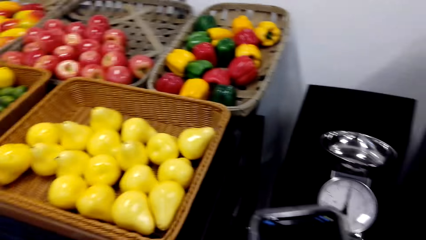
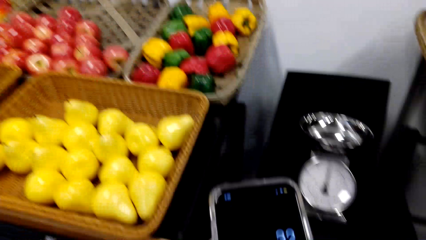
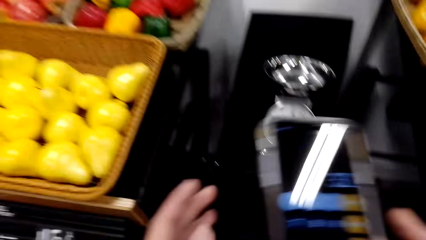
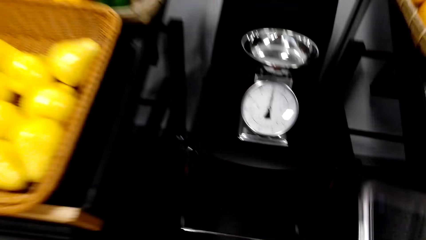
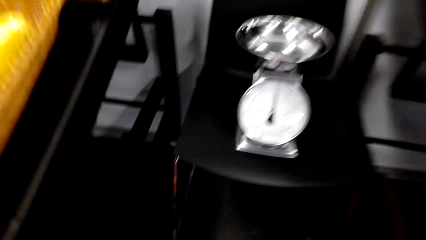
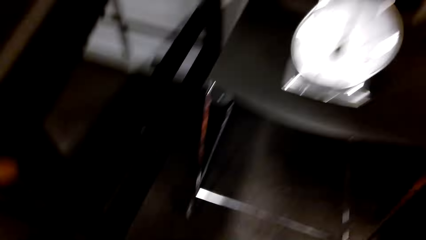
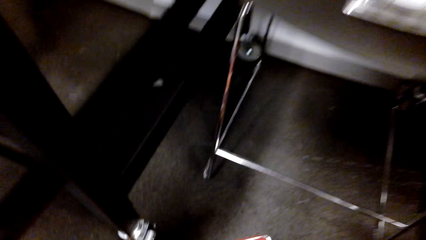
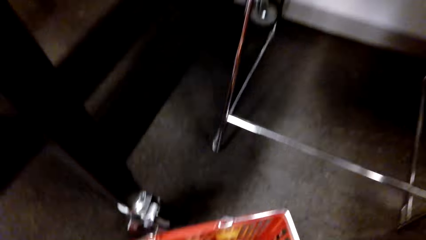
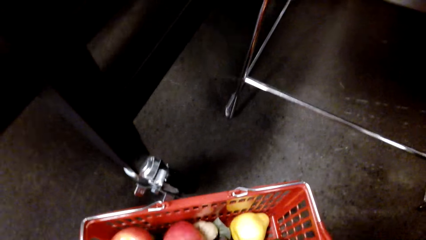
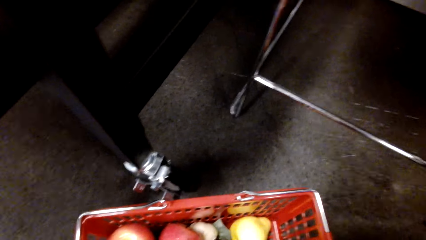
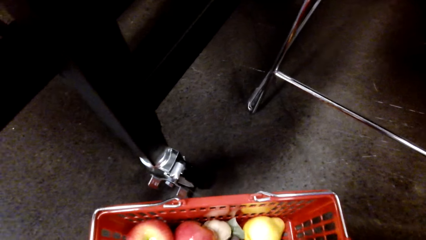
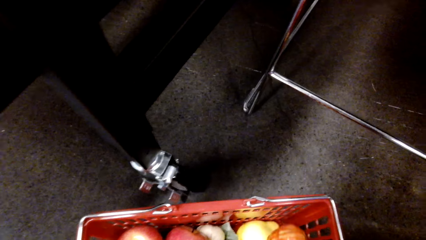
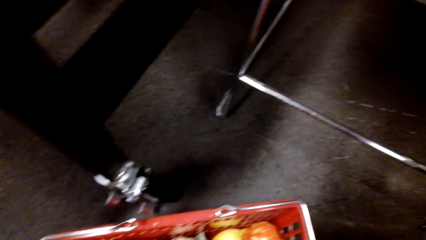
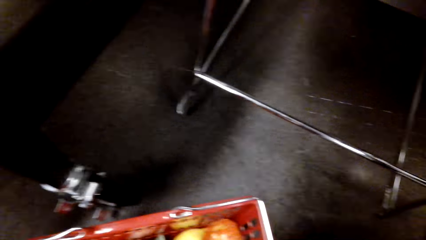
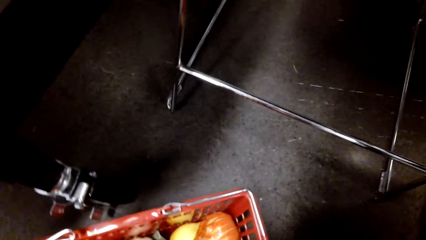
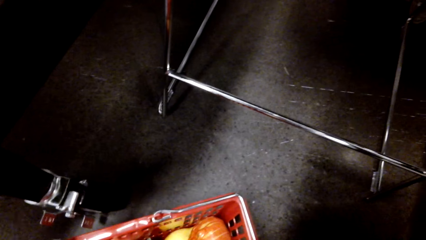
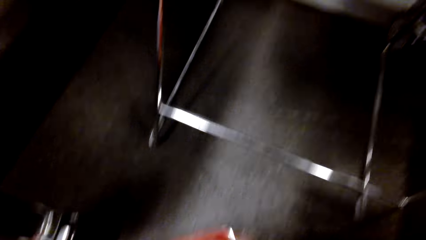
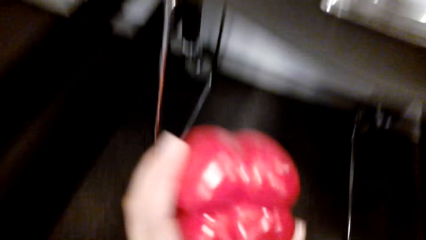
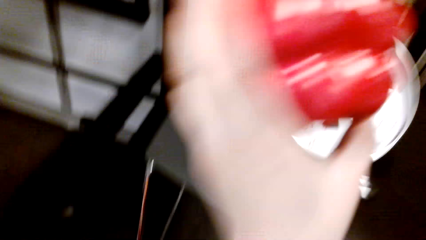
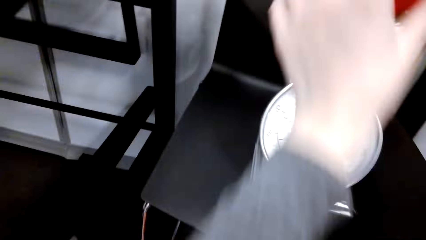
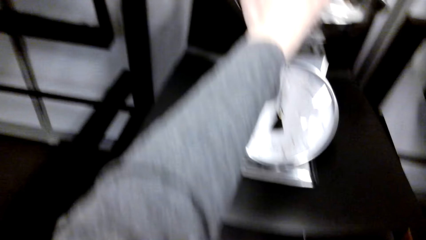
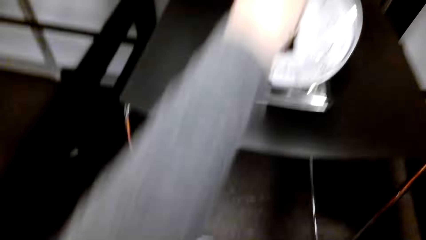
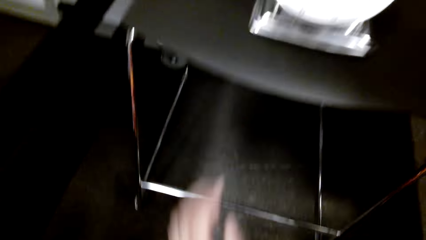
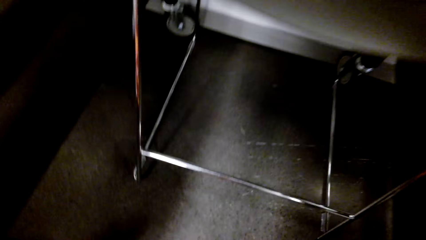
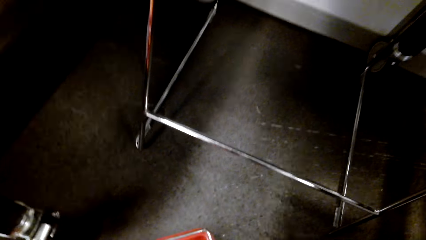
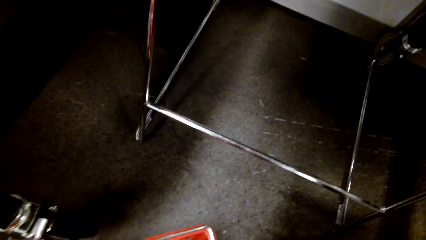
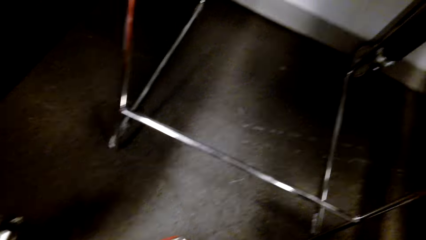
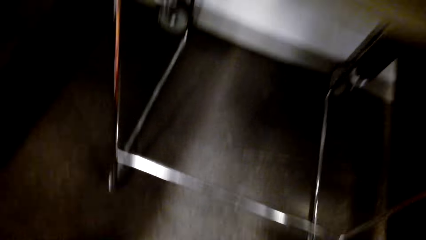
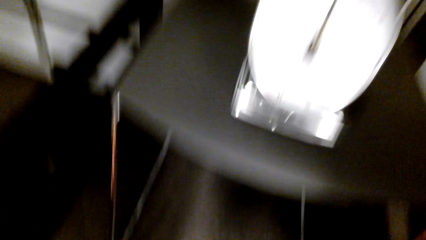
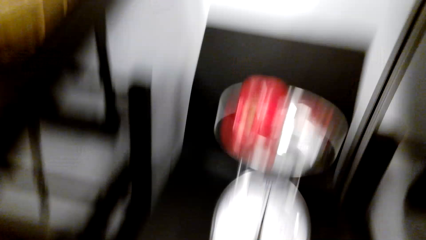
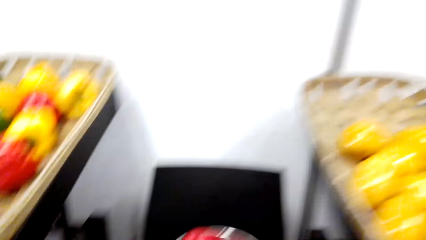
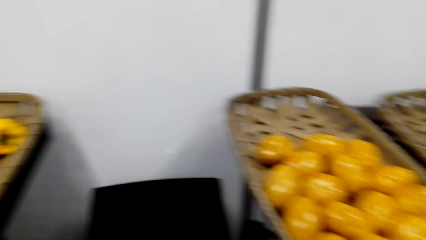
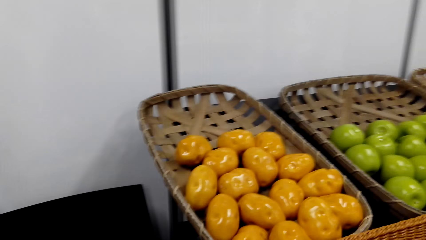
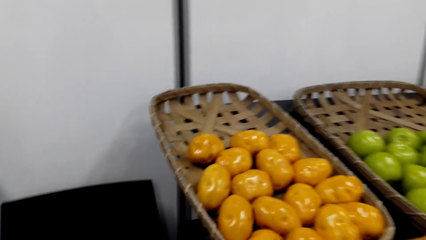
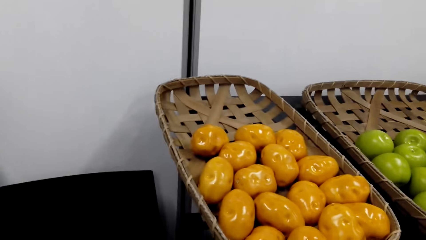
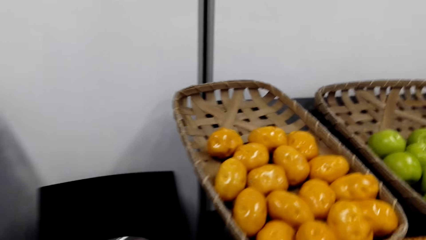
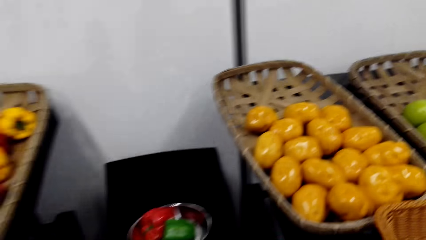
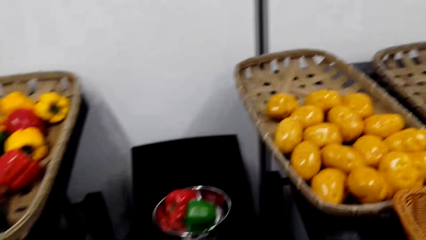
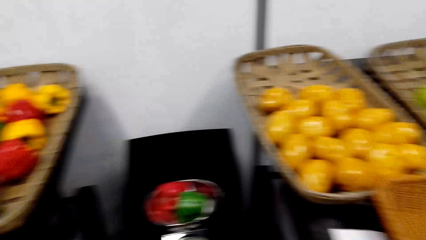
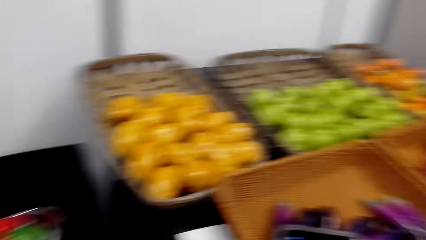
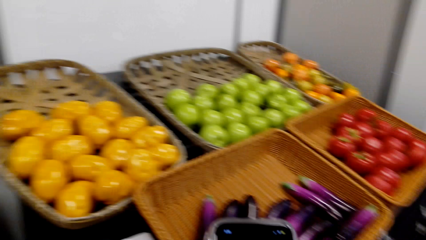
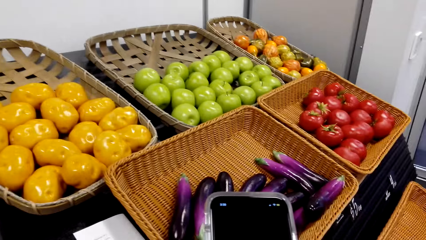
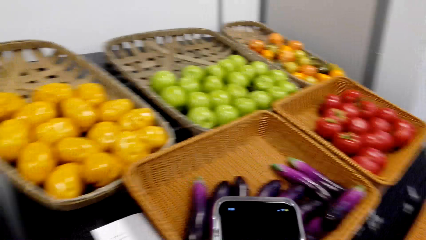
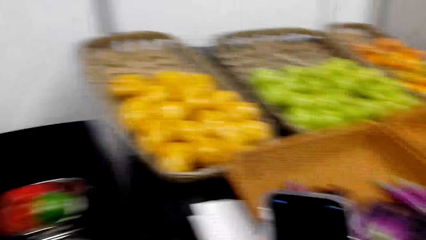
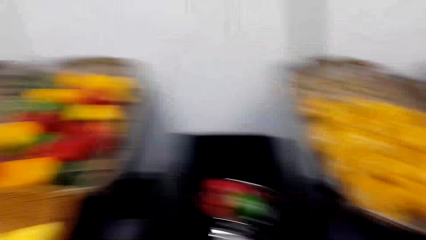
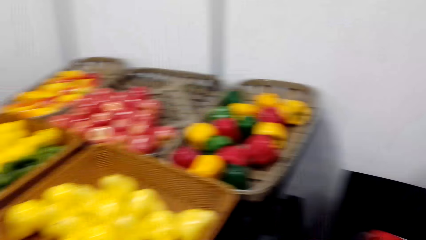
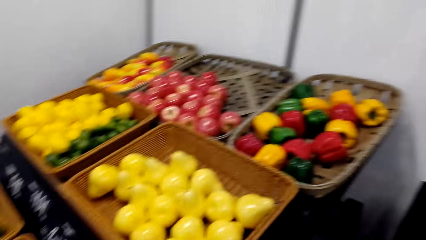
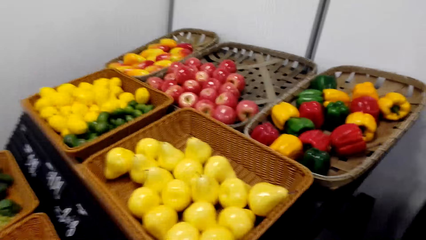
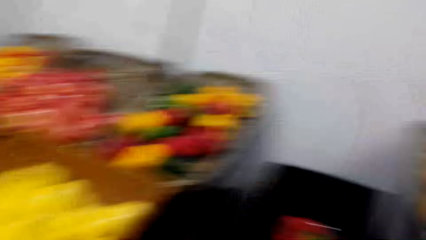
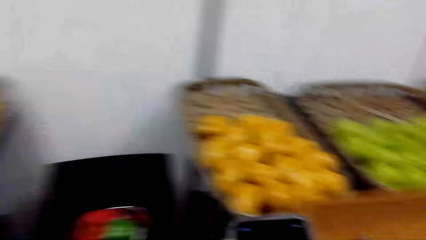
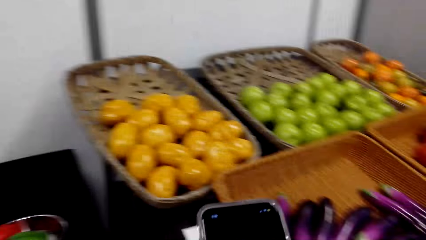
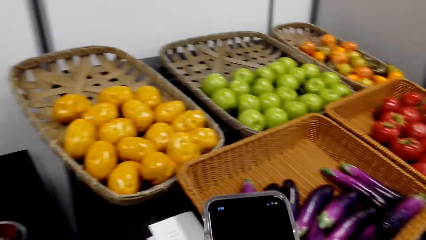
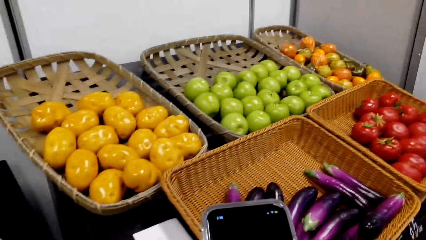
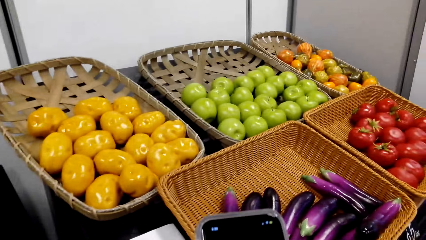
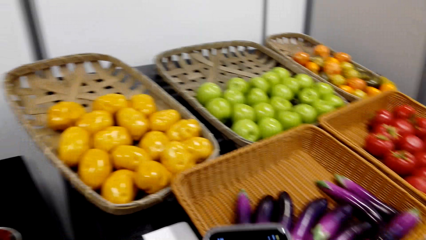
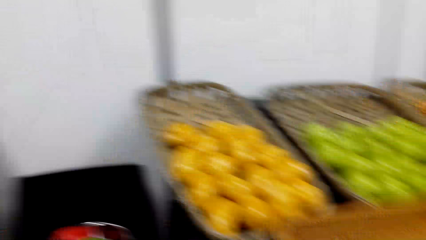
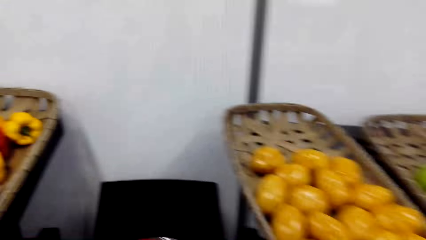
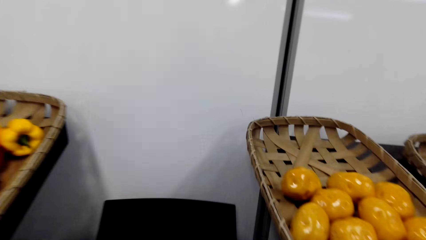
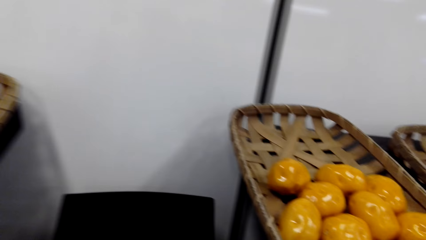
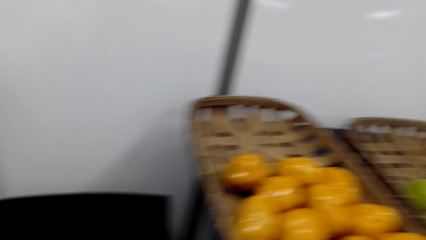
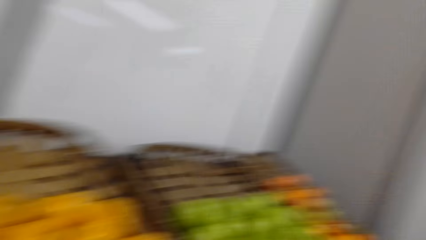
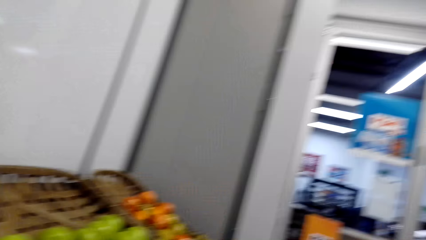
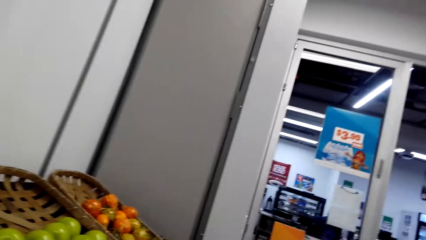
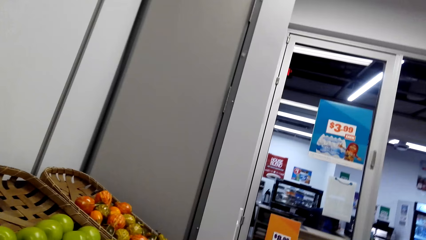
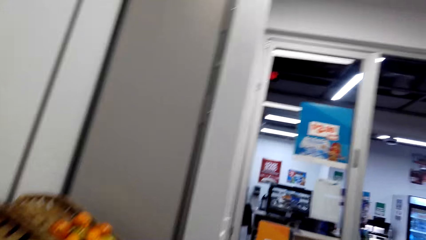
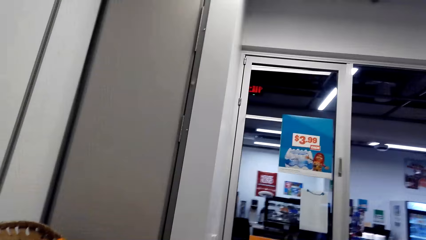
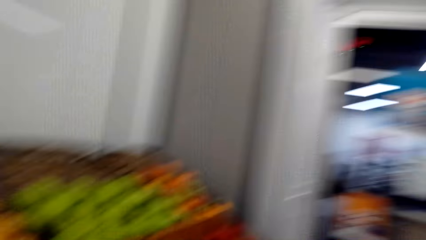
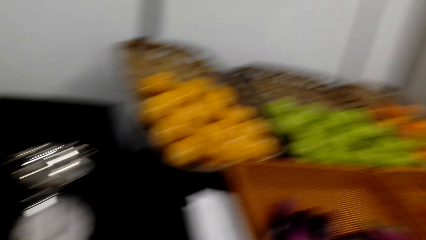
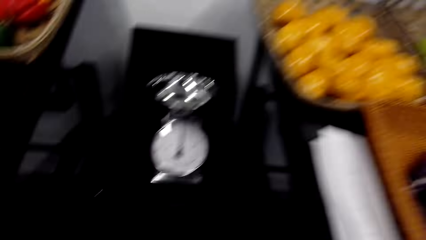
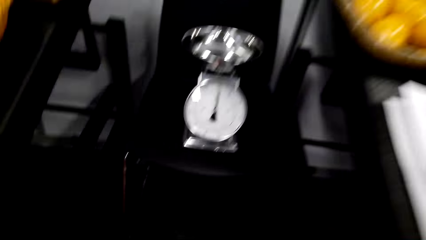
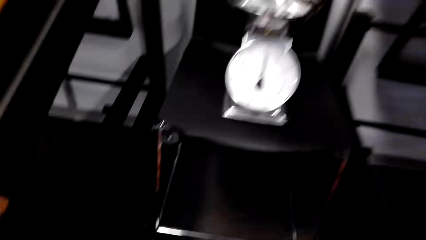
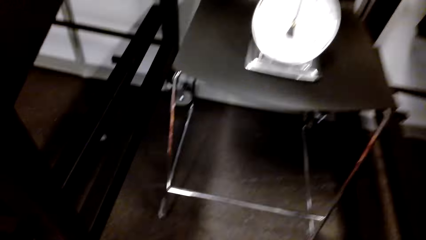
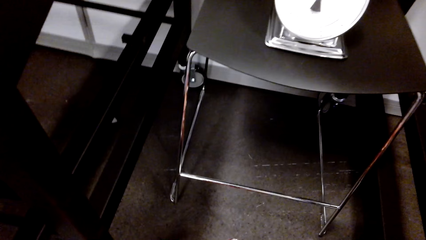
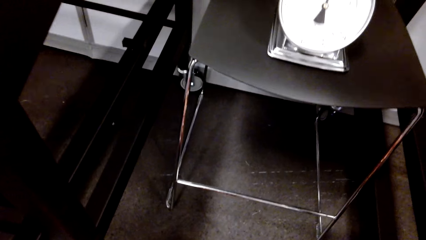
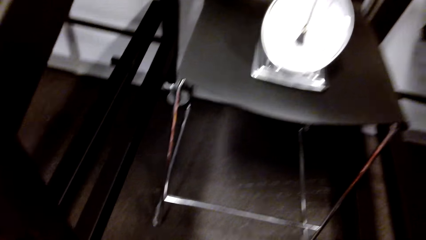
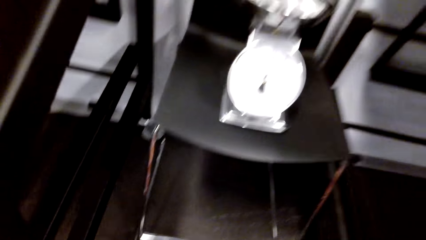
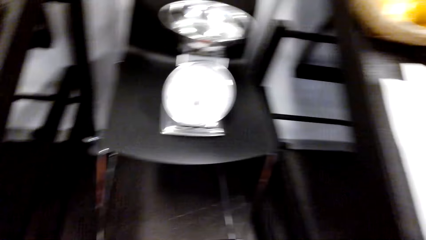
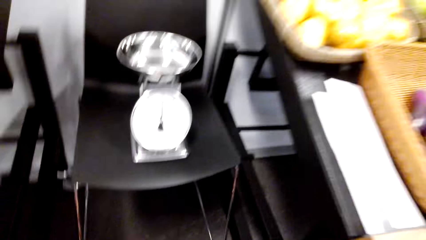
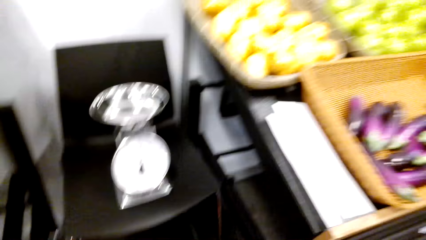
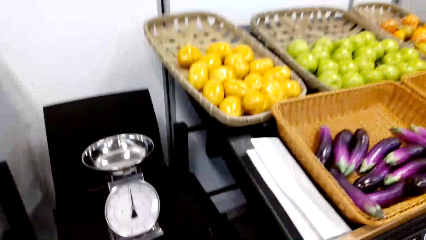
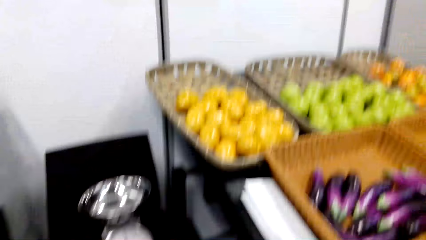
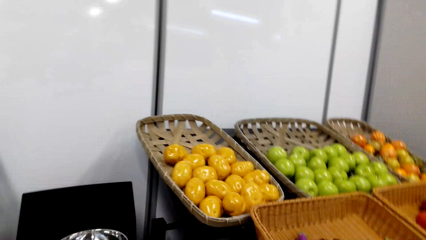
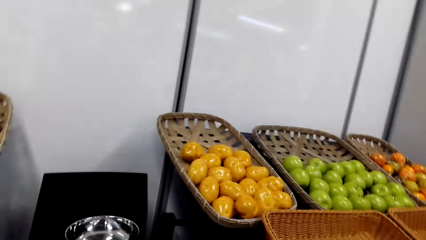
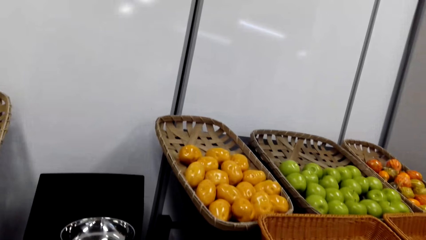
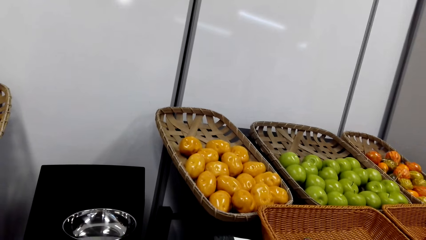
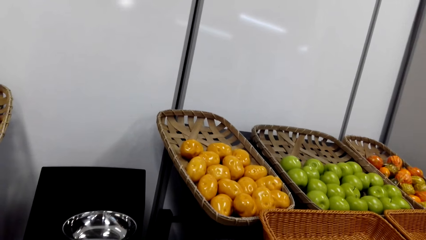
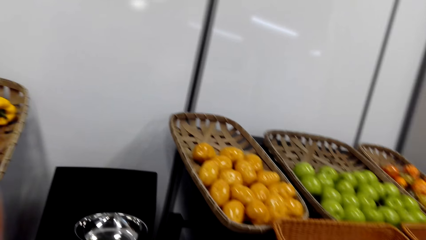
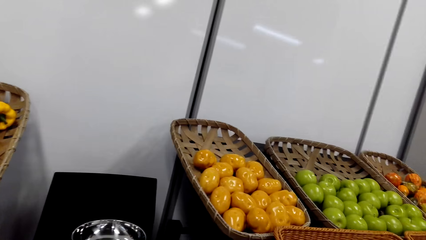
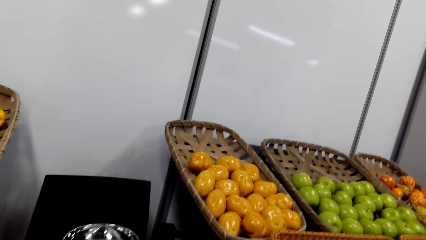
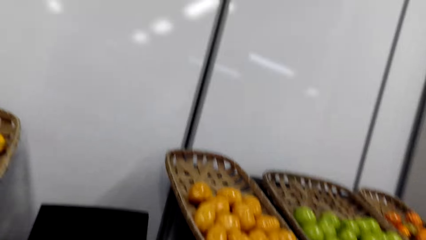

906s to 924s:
The camera wearer picks a bell pepper from the shopping basket. They put the bell pepper in the weighing machine or weighing scale. They pick the bell pepper. They put the bell pepper in the weighing machine. They look around. They scroll through the phone. They look at the weighing scale. They pick the bell peppers. They look around. They put the bell peppers in the shopping basket. They look around.
